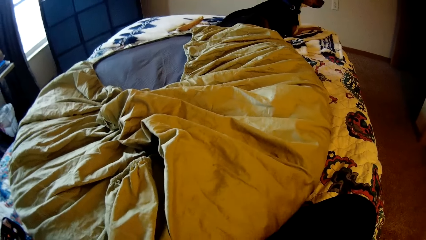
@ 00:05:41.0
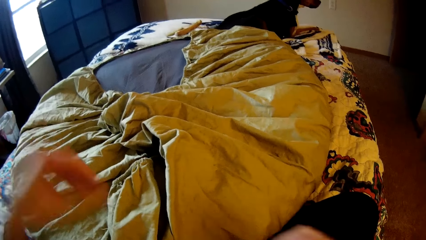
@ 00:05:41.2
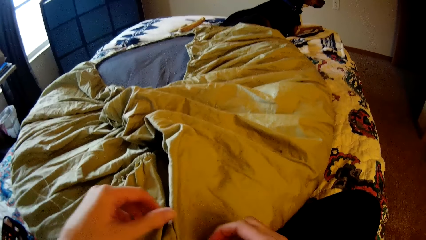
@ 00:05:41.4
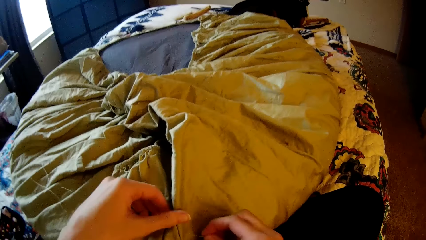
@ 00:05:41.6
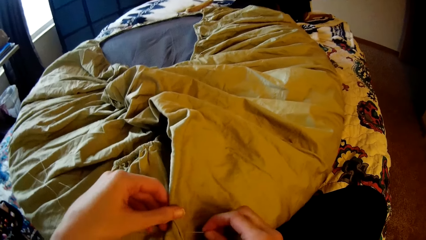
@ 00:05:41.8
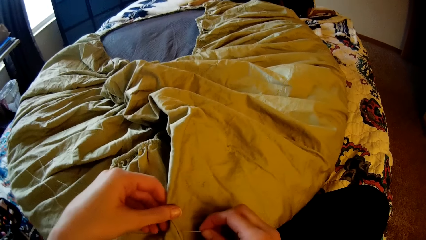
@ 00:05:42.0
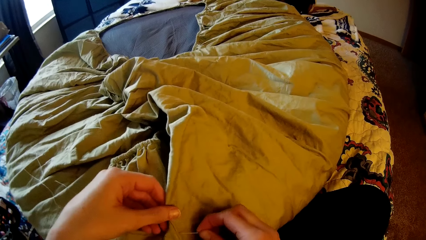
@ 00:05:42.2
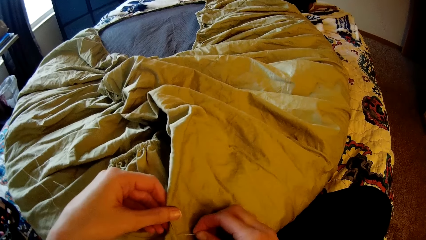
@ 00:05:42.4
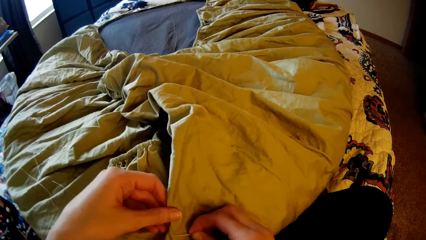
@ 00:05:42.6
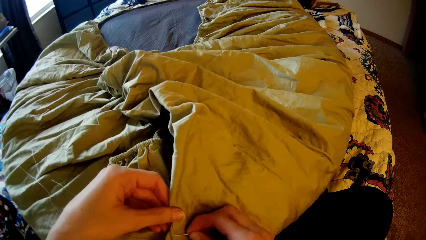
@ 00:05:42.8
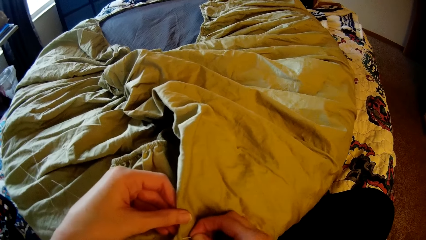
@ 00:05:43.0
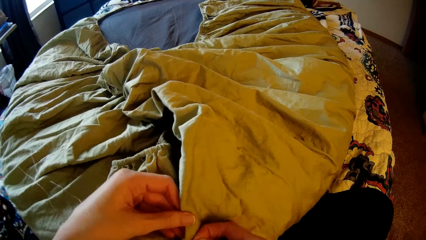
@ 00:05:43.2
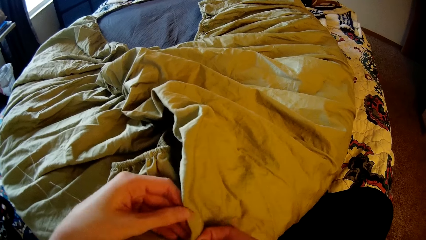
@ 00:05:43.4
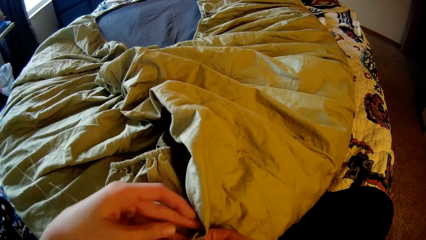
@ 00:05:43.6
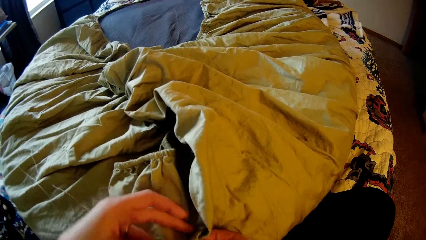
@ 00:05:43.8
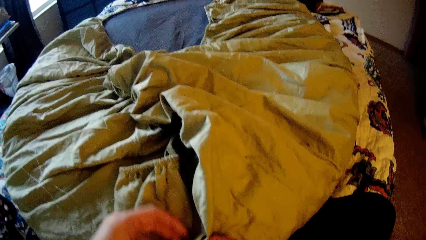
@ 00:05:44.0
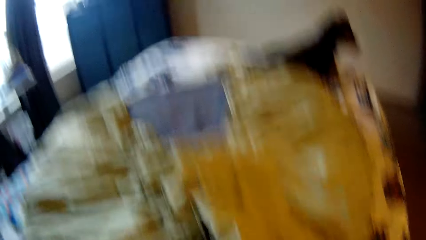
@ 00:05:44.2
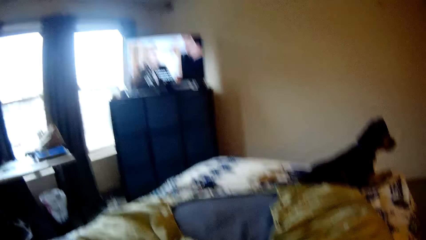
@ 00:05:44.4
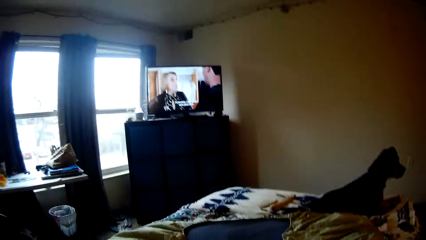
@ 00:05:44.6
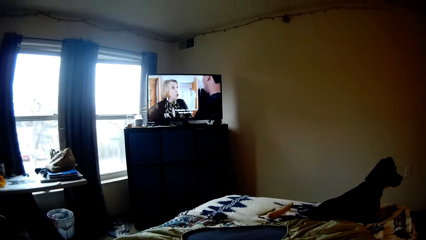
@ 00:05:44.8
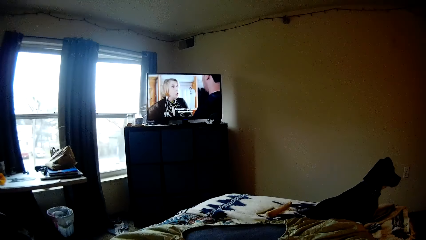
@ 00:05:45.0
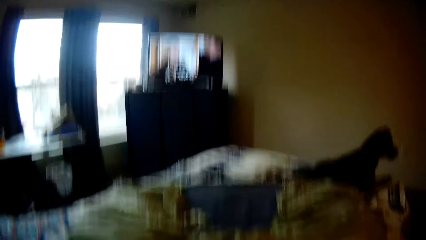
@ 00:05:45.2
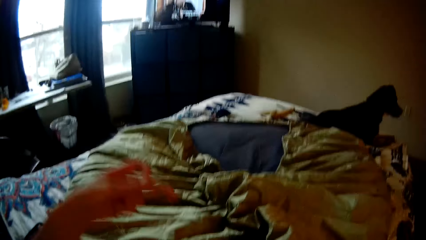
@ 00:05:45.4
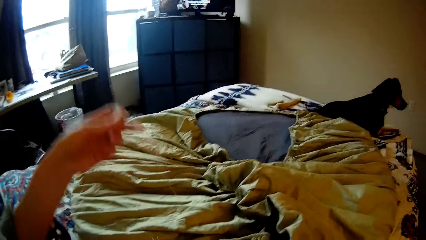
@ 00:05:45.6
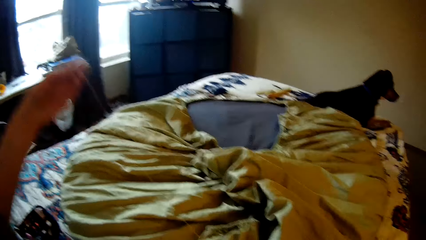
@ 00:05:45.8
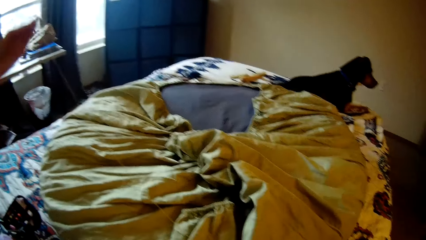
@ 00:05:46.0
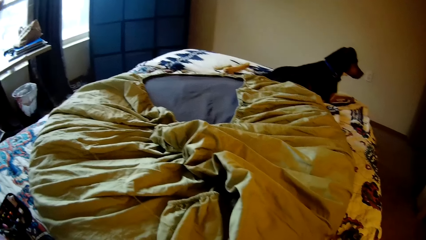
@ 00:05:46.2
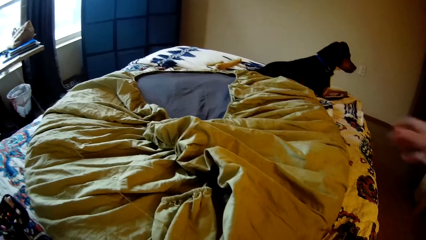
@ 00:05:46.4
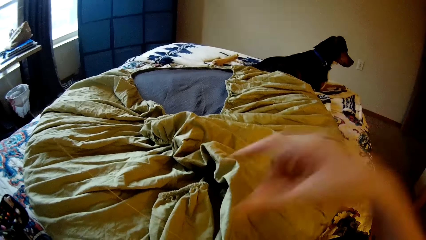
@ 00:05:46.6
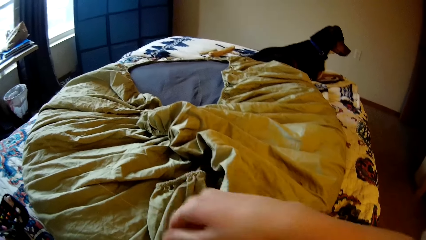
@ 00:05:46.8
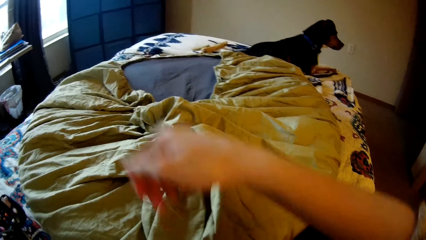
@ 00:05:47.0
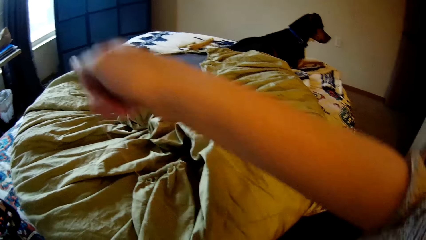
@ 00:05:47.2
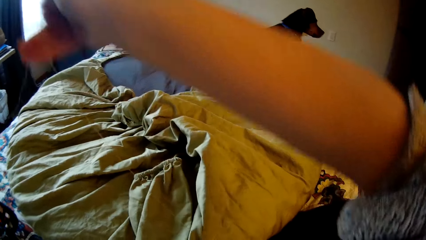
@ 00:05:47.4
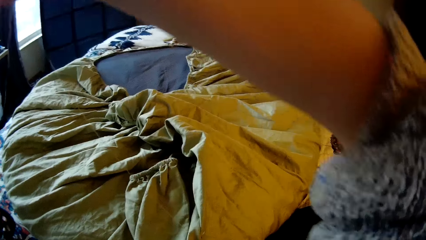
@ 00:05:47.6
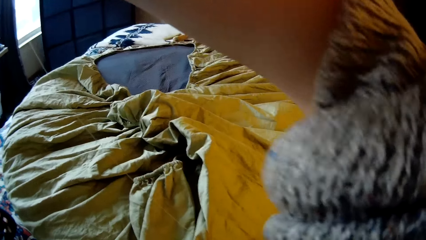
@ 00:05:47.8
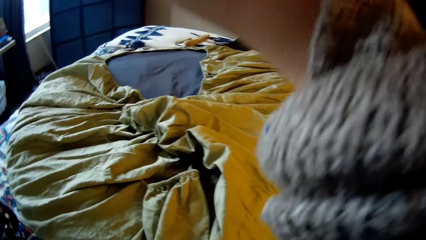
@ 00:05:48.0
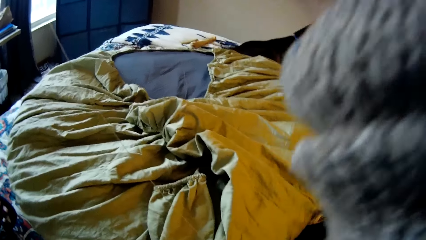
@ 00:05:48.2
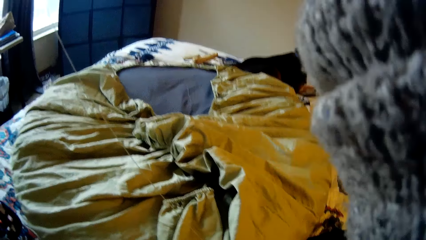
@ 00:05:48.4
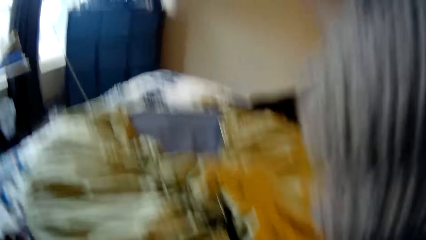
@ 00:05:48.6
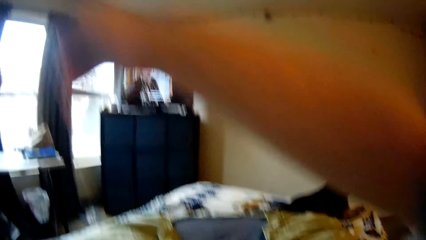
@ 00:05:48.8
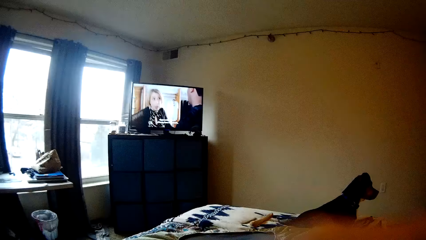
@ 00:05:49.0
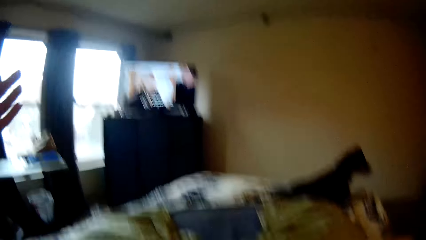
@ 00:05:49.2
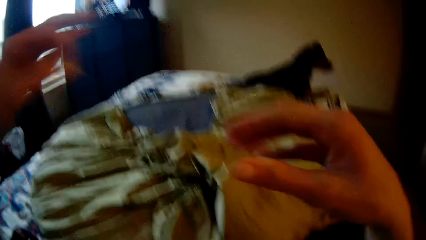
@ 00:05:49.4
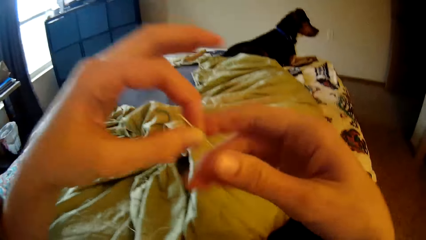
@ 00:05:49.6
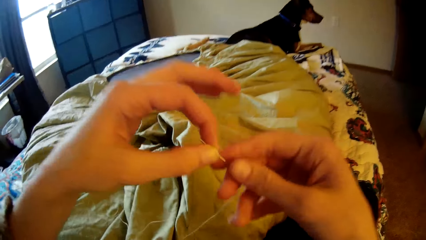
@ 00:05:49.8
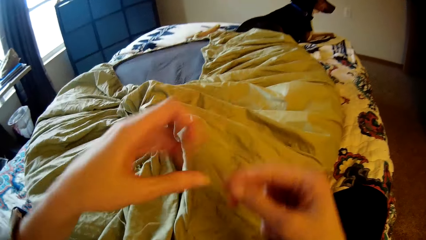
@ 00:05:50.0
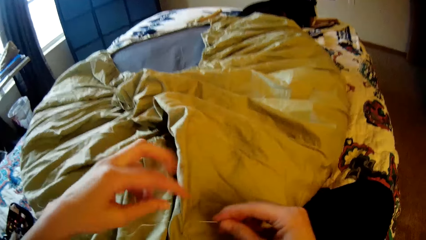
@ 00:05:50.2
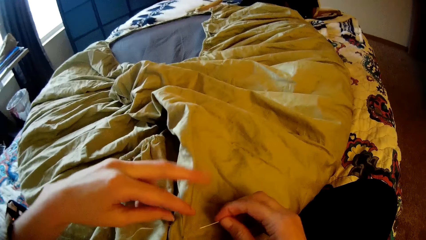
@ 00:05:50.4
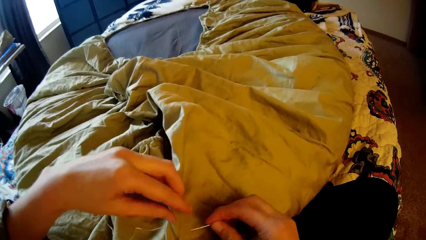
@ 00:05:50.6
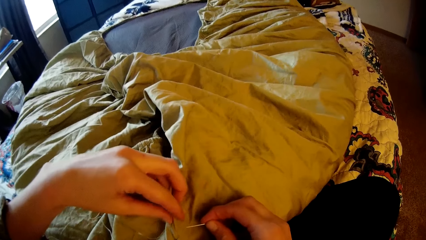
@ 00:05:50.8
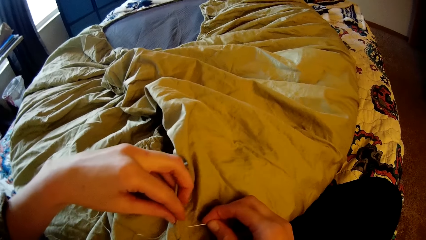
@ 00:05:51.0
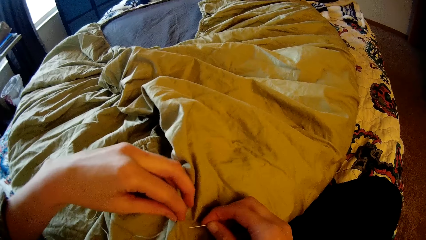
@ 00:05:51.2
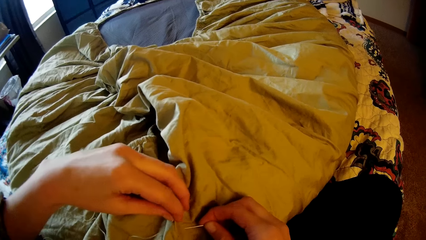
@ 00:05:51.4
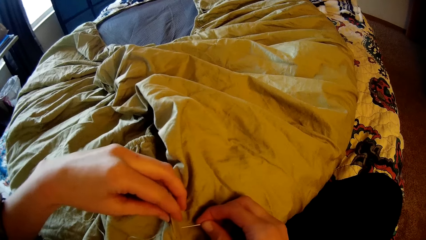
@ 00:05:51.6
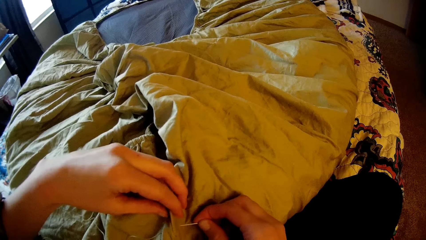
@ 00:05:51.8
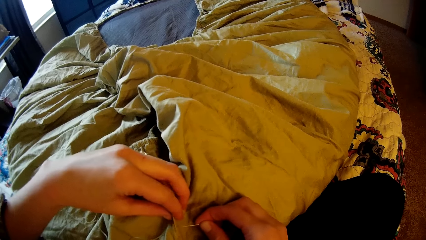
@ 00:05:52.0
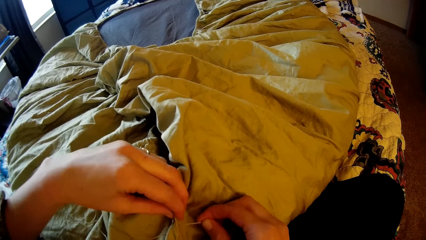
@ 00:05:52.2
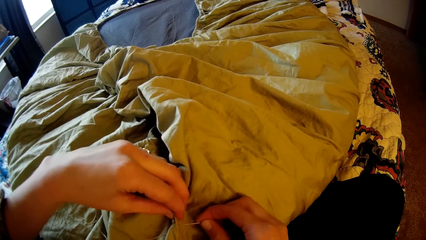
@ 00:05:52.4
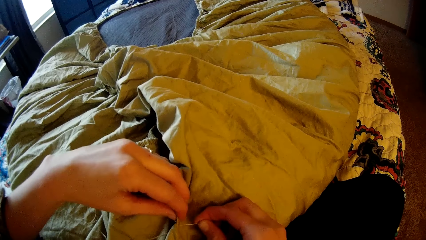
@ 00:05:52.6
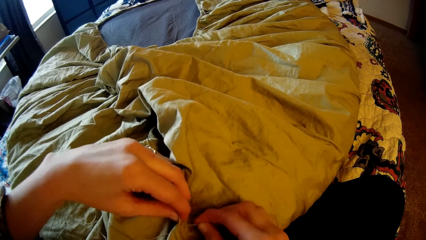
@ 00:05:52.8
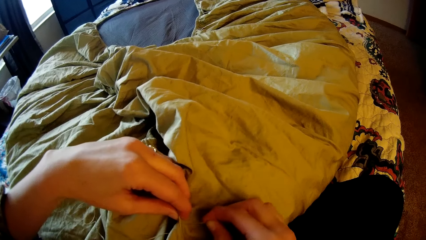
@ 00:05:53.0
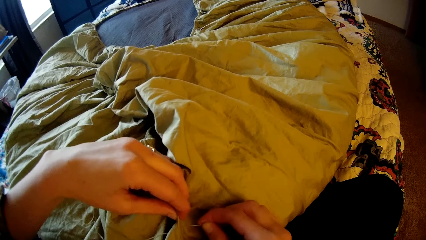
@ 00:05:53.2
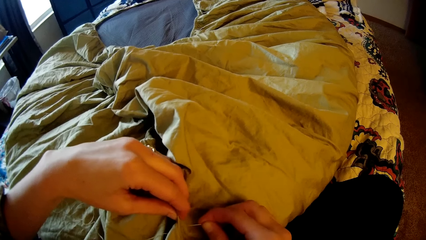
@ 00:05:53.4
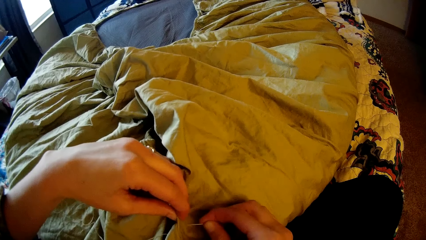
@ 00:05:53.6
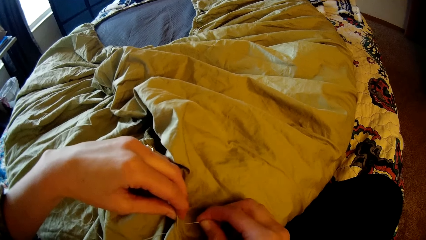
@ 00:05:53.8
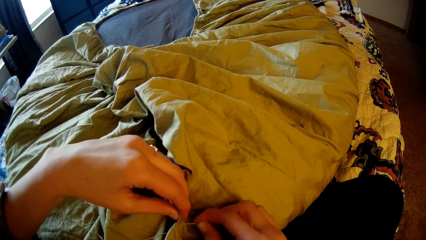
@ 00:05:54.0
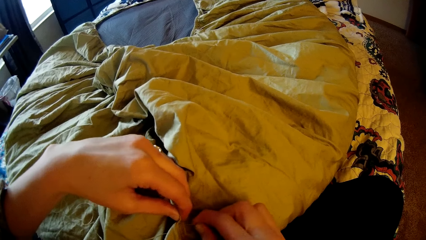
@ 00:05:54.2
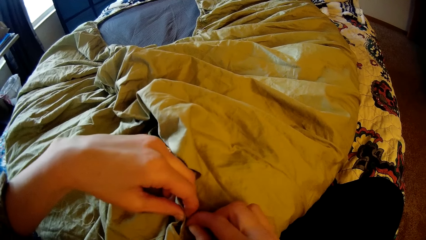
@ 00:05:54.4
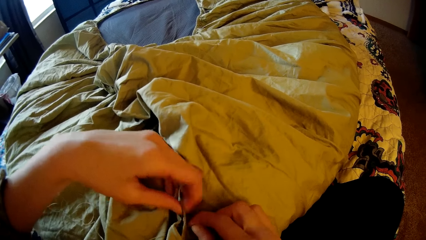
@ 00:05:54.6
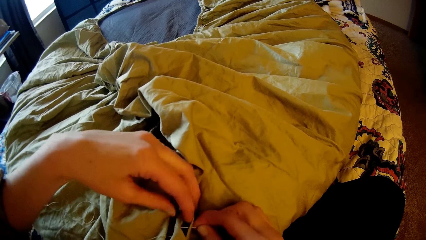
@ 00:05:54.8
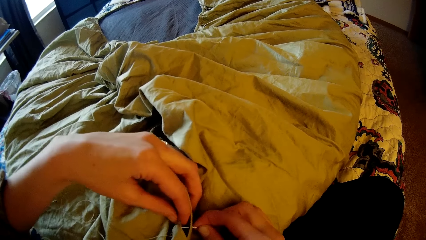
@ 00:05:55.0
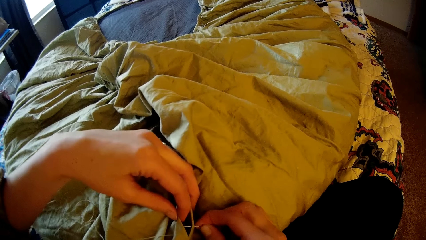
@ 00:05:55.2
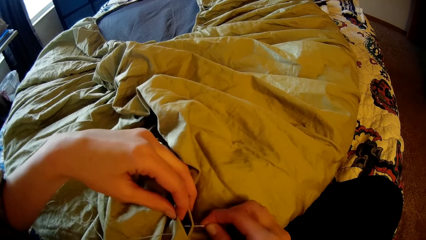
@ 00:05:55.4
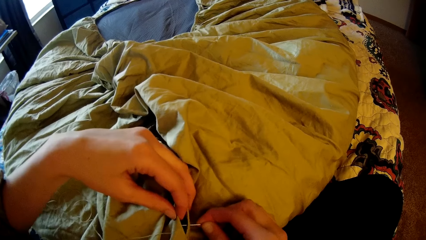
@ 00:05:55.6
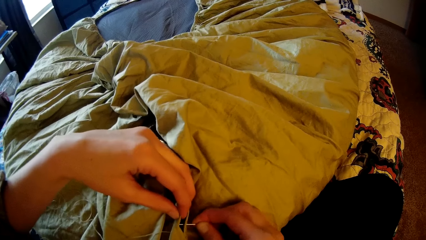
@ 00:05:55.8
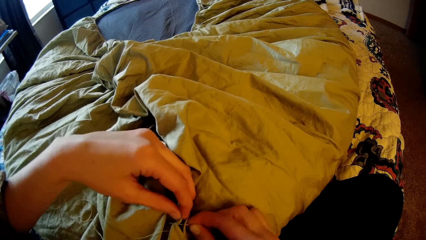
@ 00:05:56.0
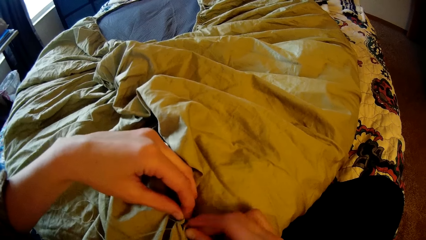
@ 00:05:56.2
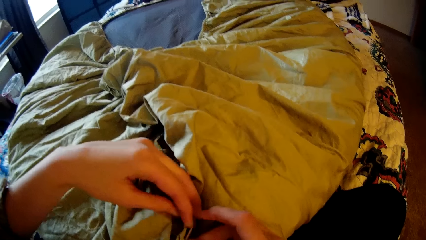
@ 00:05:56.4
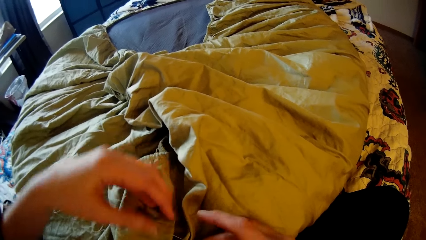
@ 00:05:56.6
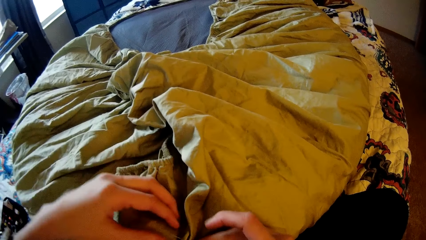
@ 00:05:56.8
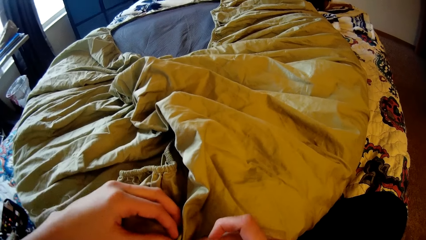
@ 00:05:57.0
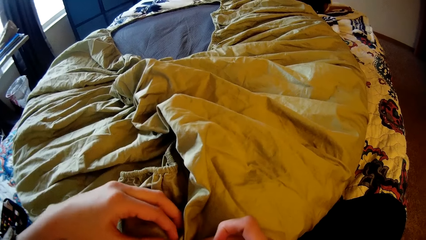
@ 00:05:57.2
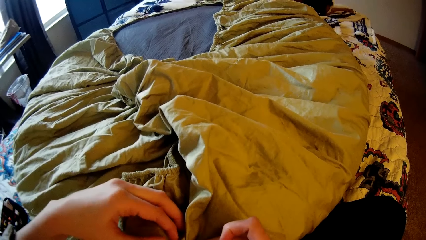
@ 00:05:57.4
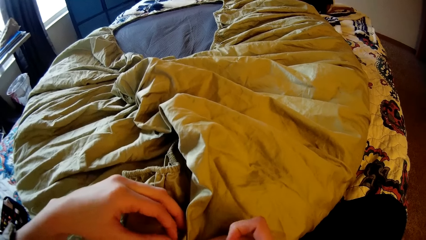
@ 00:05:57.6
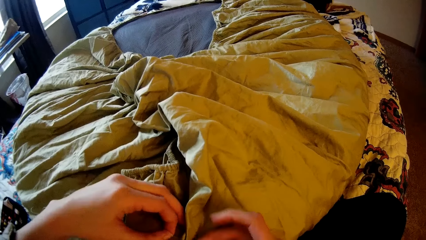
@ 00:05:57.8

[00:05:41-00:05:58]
The camera wearer sews the bean bag with the needle and thread in her right hand. She looks up at the television. She strengthens the sewing thread. She passes the needle and thread to her right hand. She sews the bean bag with the needle and thread in her right hand.
